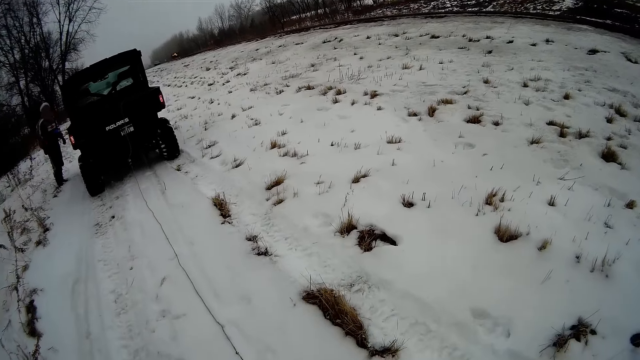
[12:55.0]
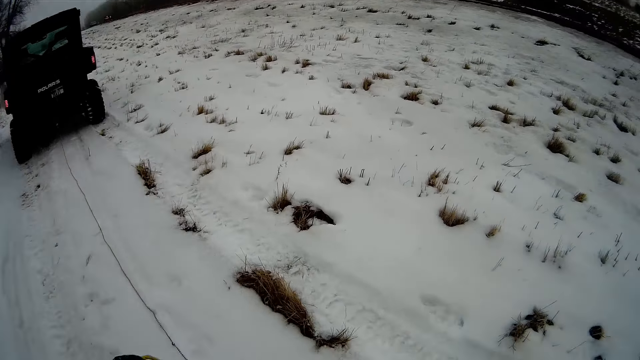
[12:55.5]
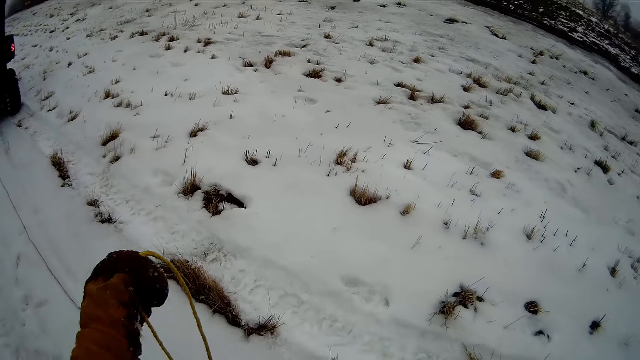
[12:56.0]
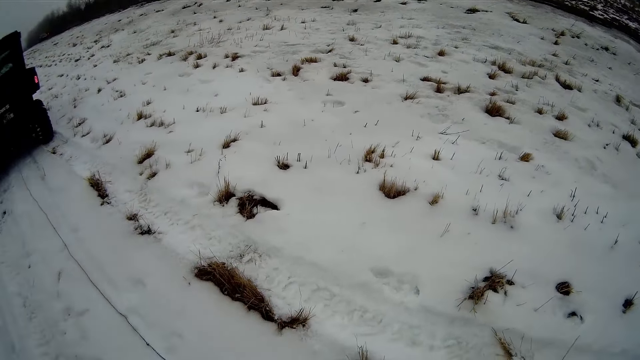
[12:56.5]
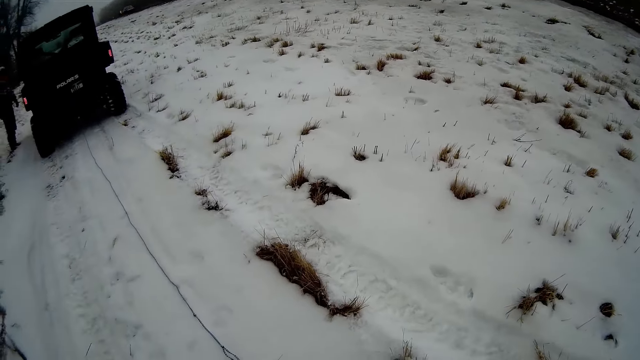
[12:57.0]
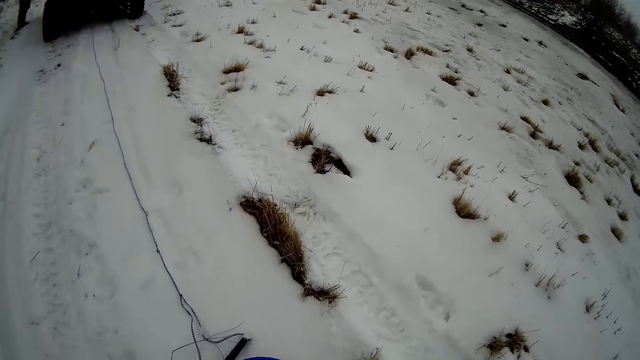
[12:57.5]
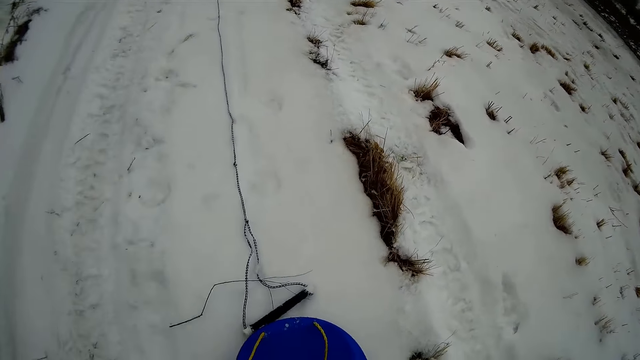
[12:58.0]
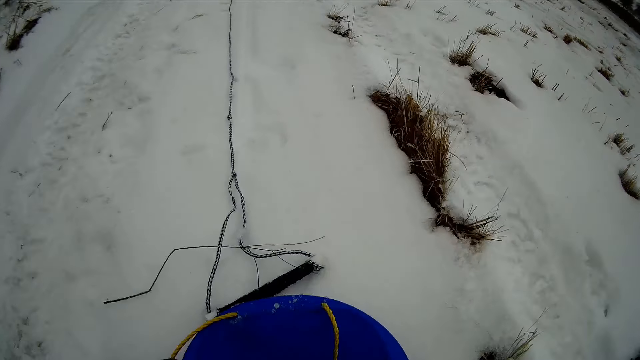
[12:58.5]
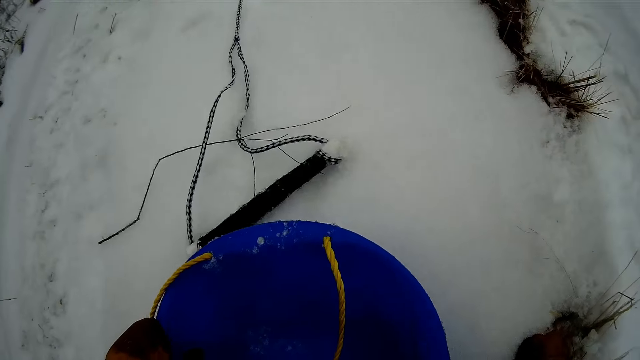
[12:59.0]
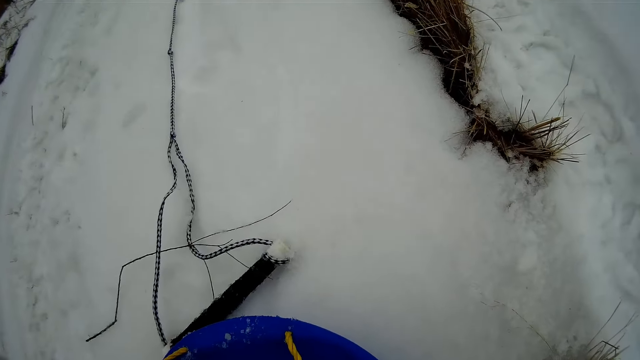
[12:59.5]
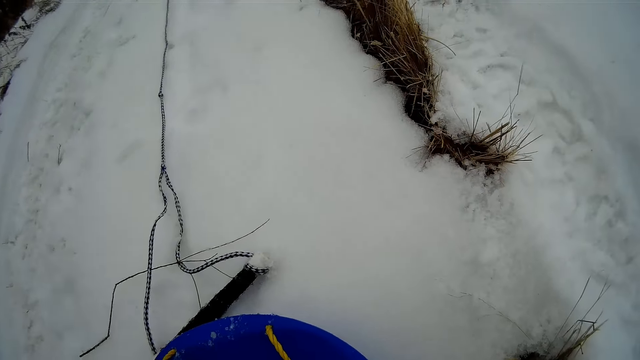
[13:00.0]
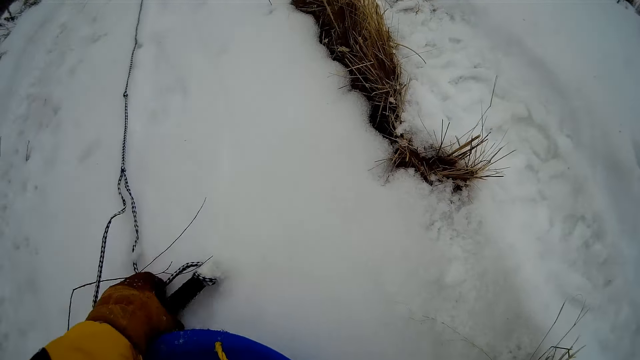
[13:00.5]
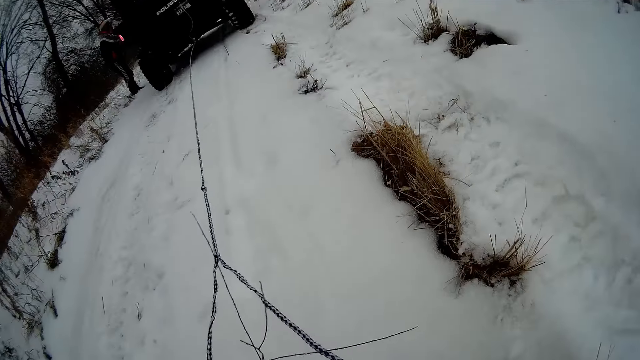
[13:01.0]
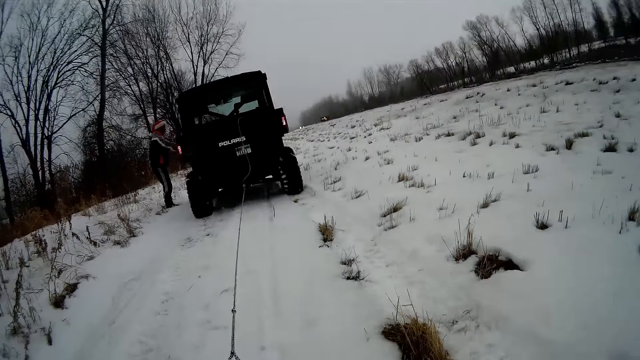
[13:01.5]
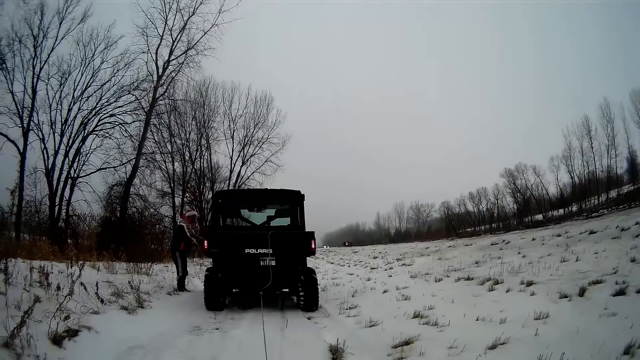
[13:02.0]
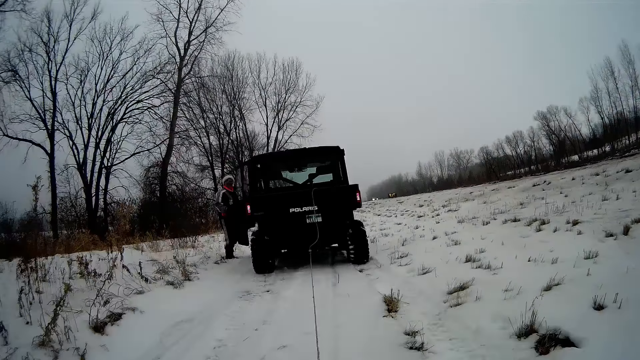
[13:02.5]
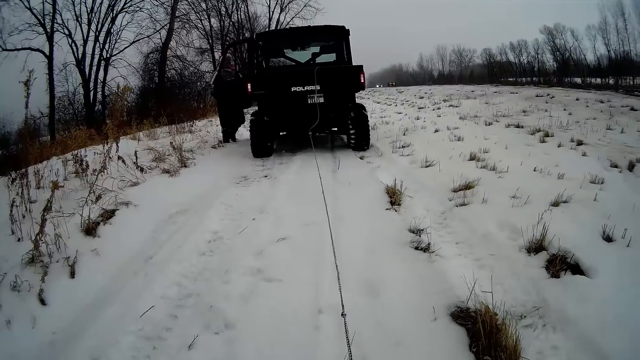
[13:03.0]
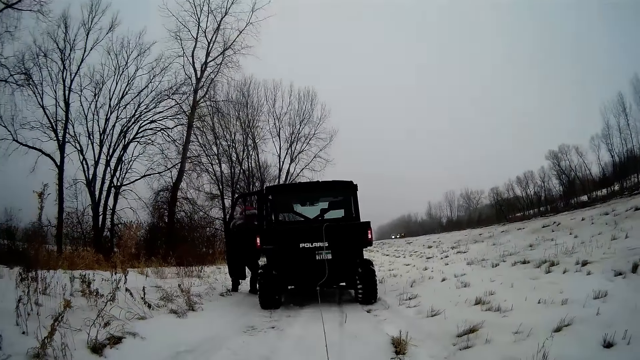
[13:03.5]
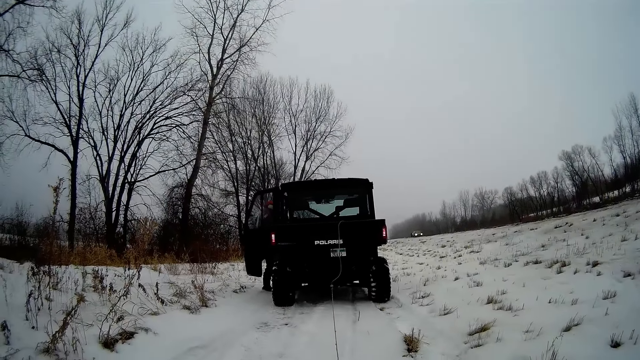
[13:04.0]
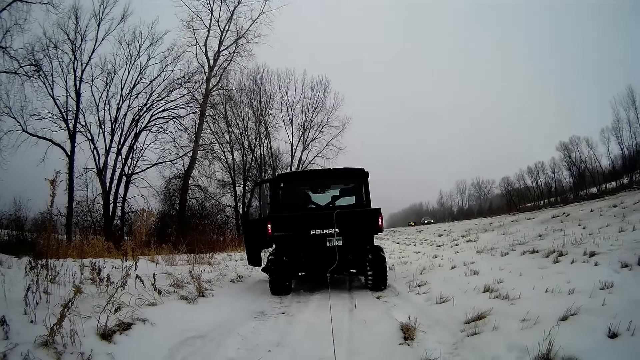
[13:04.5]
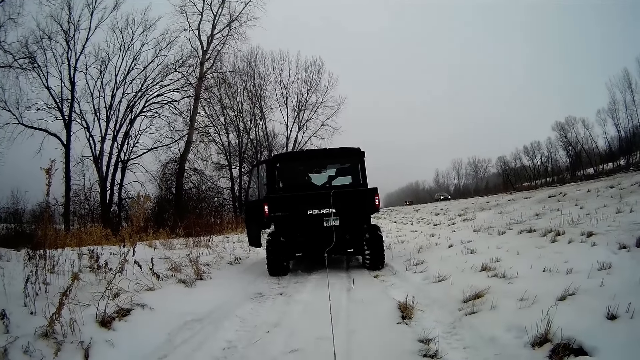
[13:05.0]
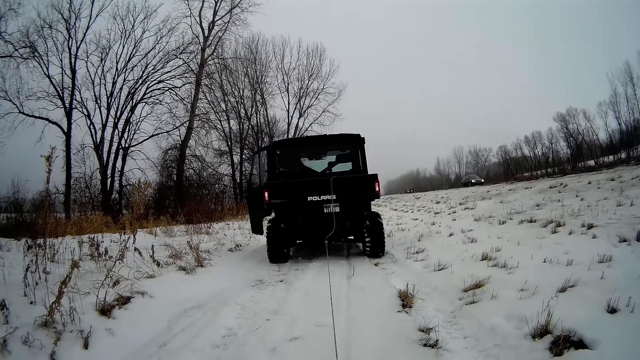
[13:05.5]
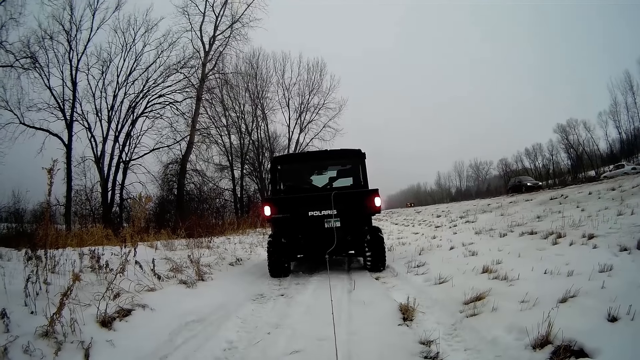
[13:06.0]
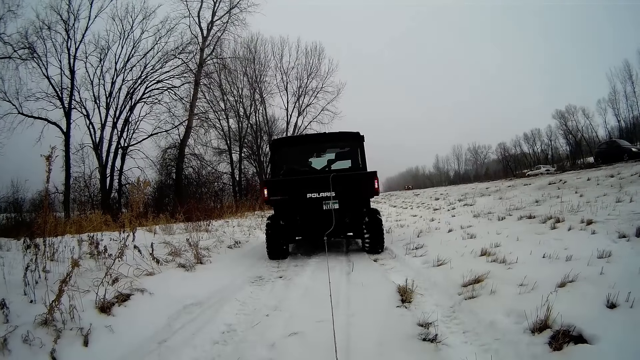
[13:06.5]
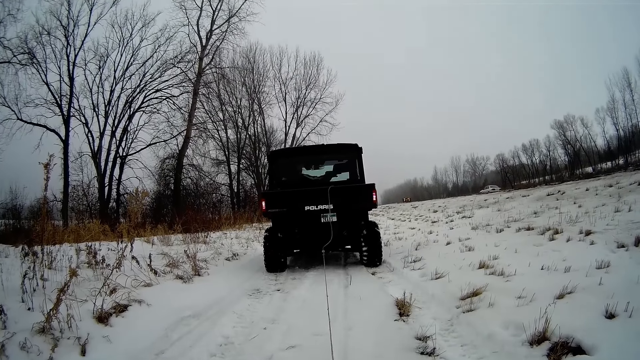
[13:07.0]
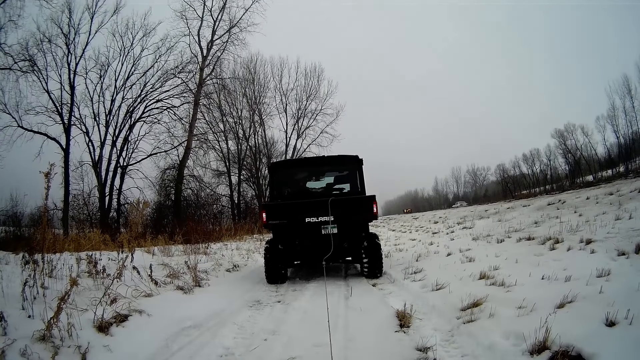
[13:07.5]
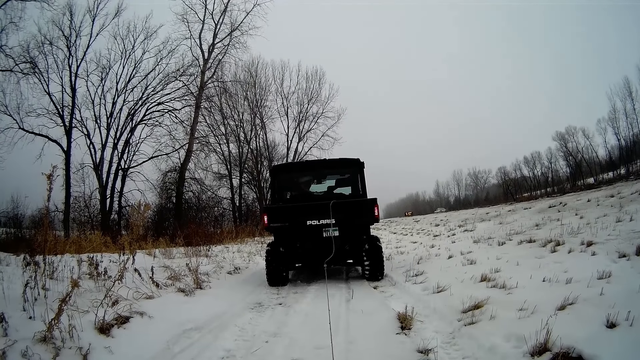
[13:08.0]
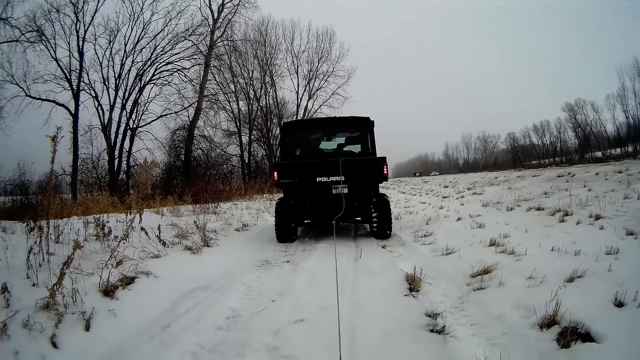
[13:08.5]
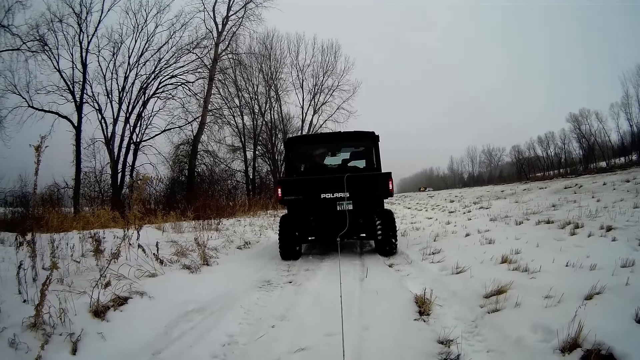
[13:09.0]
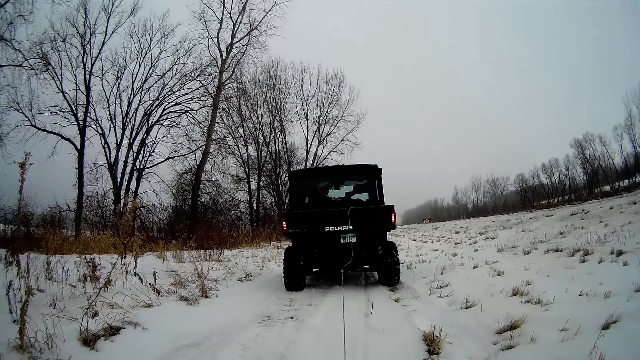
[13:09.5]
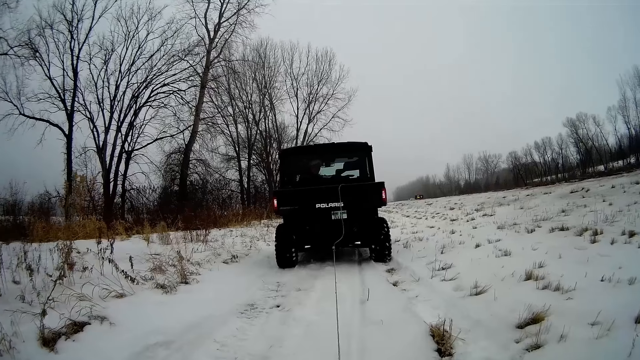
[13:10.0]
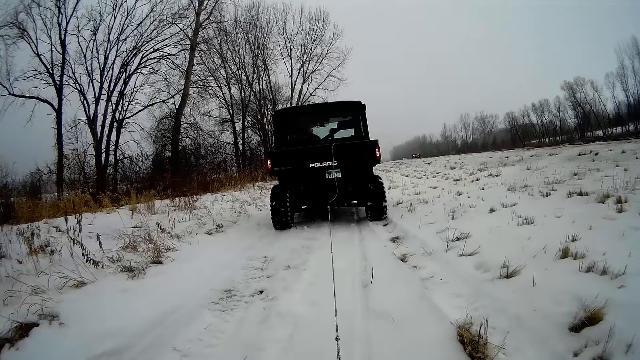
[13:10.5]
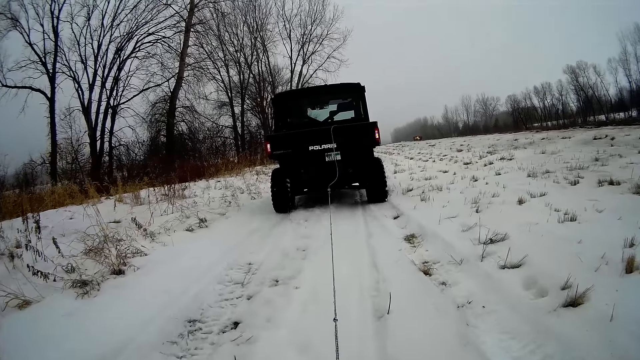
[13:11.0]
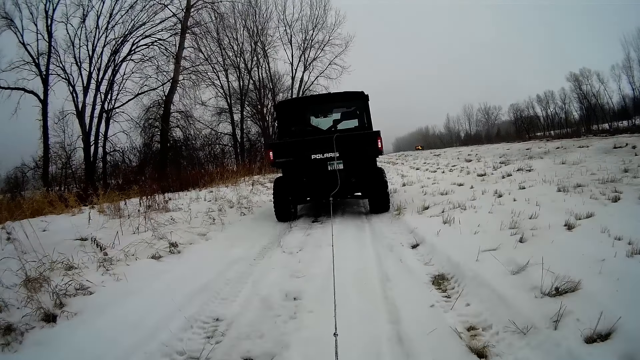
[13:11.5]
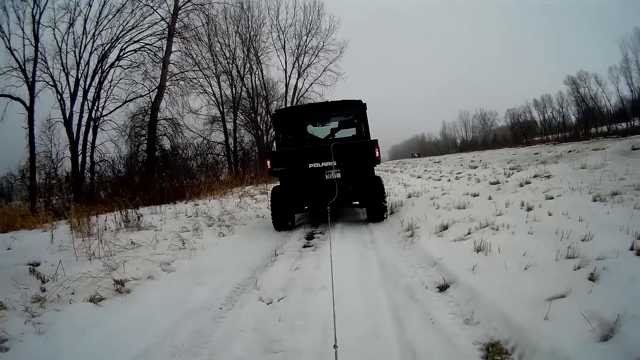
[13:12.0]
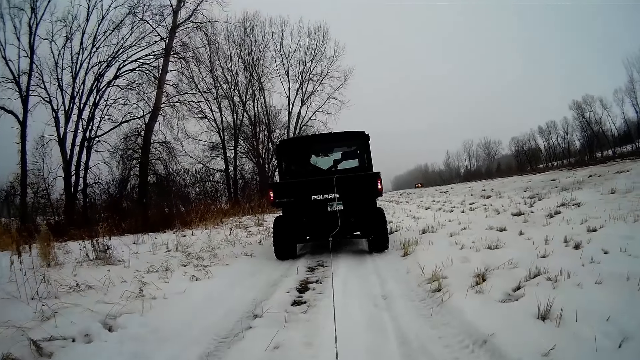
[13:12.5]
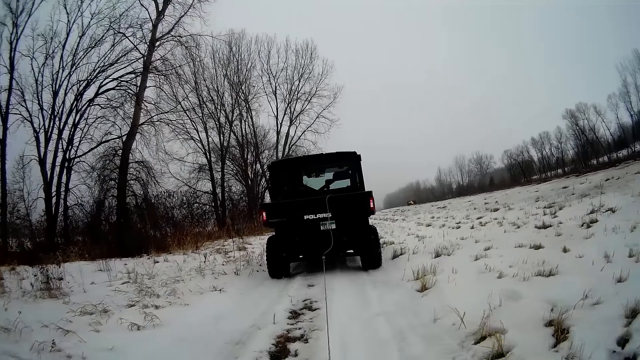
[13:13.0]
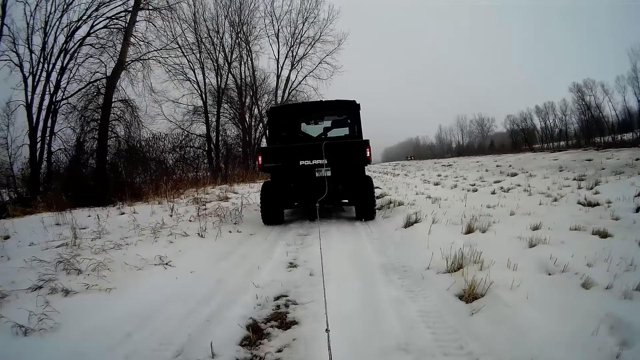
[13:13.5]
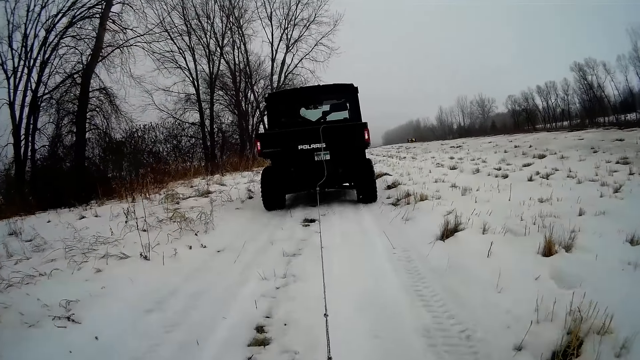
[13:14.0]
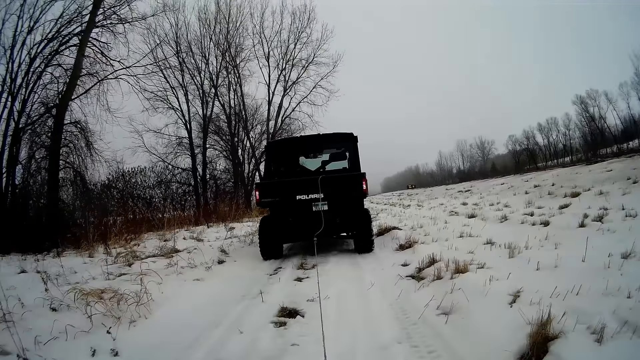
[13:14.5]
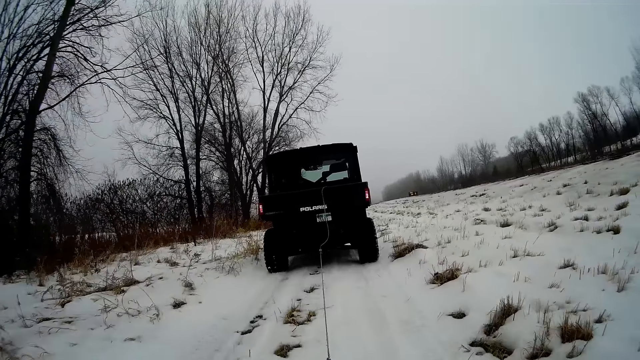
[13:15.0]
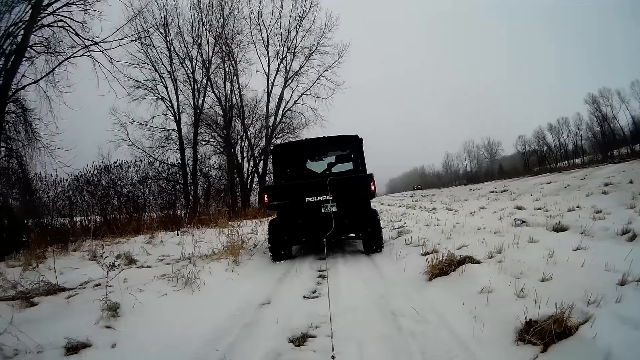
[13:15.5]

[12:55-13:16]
The camera wearer pulls the rope with his left hand. He adjusts the container with both hands. He picks up the rope with his left hand. The man opens the truck door with his right hand. The man enters the truck. The man closes the door with his left hand. The man drives the truck and pulls the snow boat.
